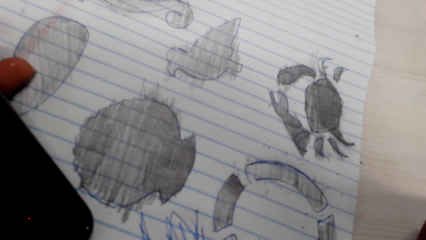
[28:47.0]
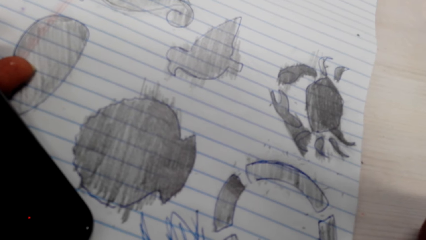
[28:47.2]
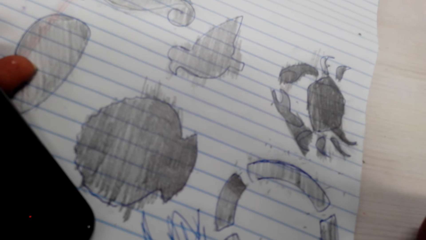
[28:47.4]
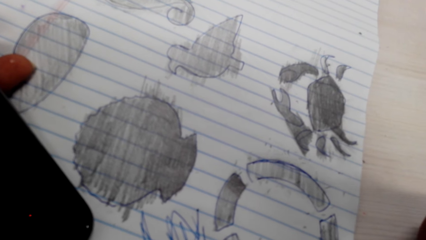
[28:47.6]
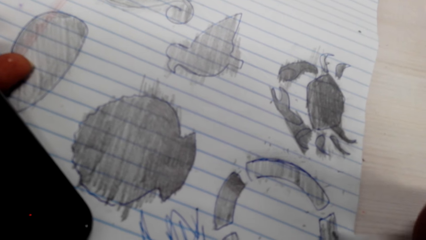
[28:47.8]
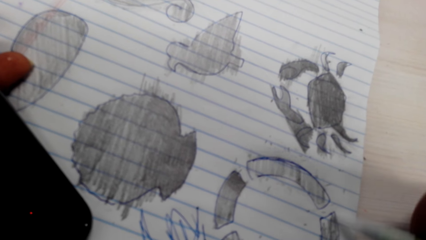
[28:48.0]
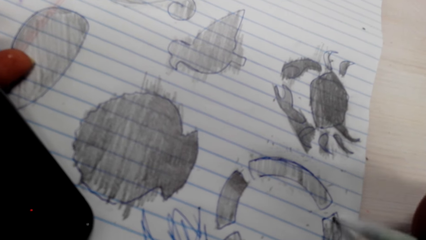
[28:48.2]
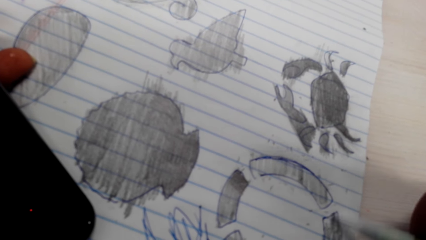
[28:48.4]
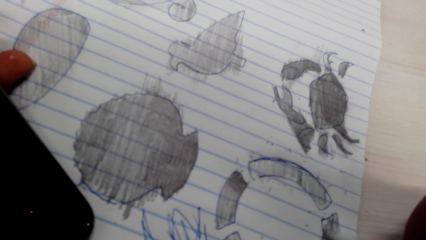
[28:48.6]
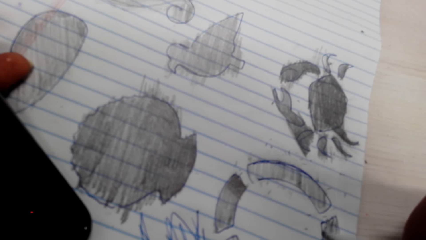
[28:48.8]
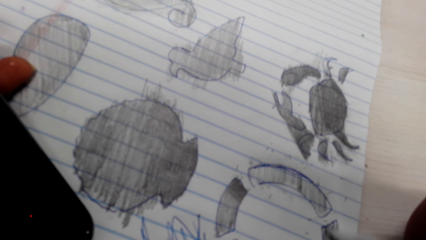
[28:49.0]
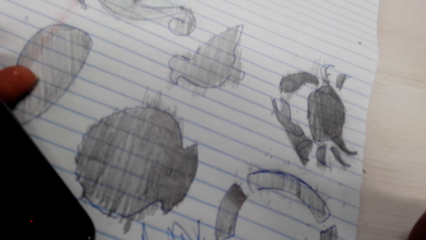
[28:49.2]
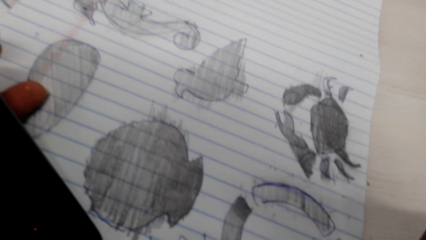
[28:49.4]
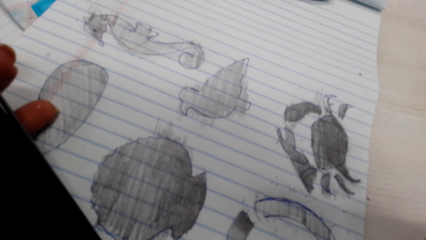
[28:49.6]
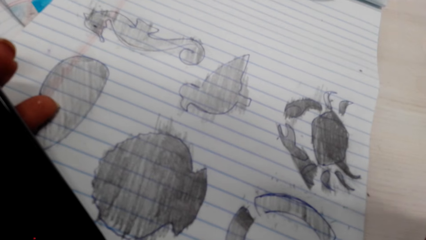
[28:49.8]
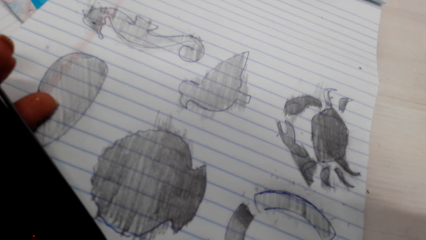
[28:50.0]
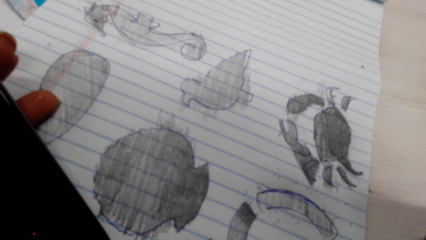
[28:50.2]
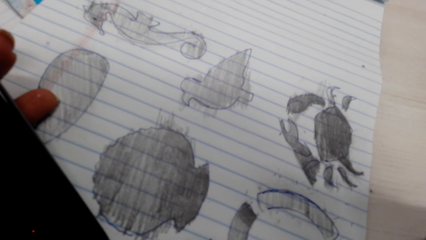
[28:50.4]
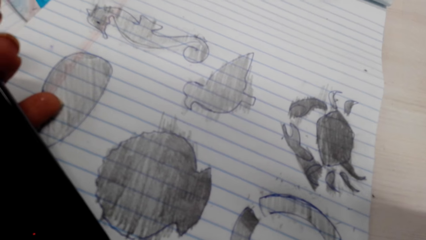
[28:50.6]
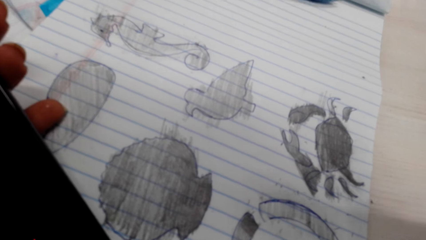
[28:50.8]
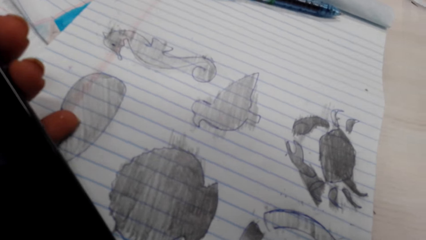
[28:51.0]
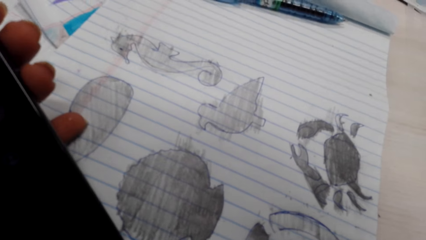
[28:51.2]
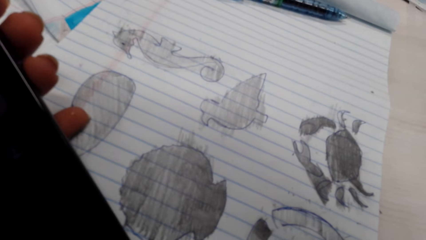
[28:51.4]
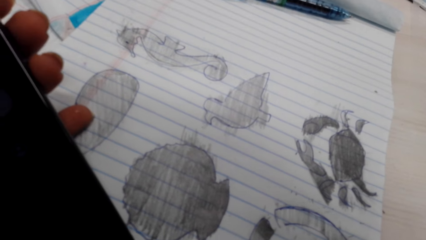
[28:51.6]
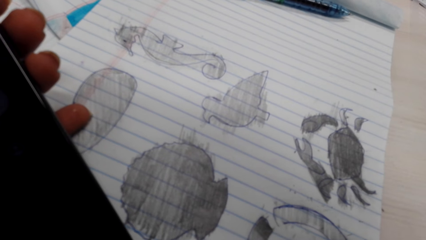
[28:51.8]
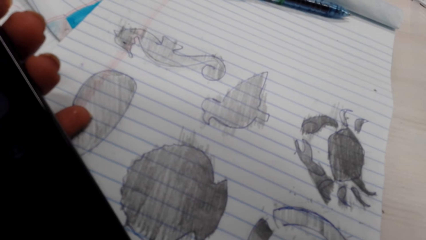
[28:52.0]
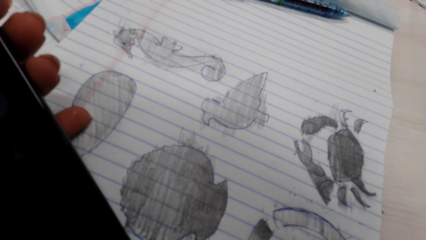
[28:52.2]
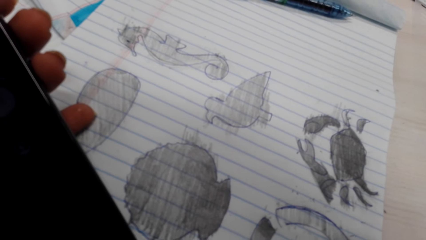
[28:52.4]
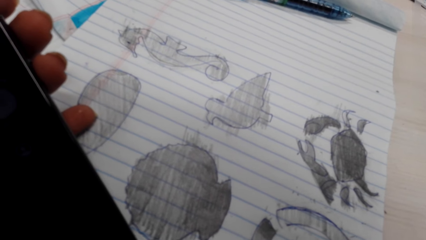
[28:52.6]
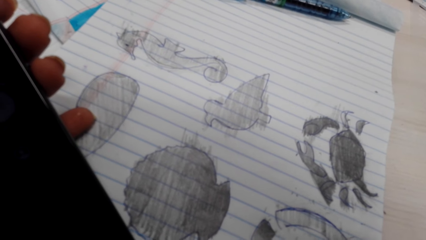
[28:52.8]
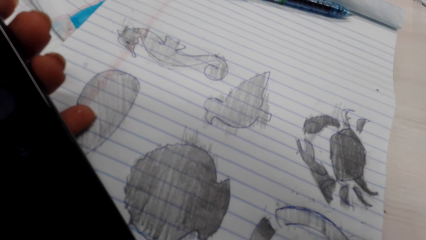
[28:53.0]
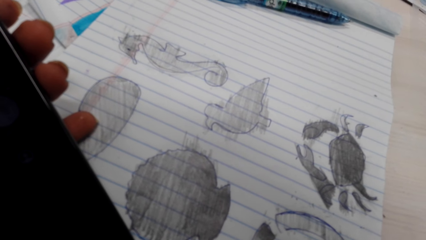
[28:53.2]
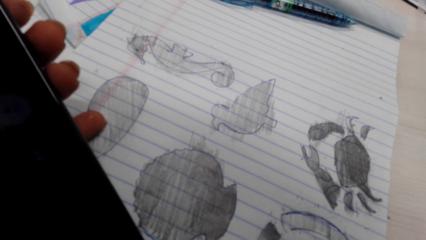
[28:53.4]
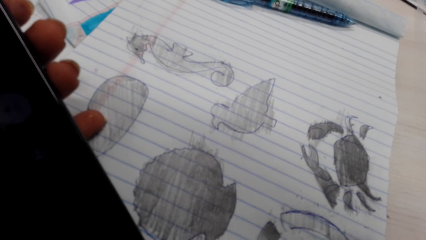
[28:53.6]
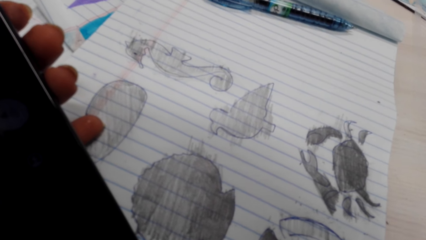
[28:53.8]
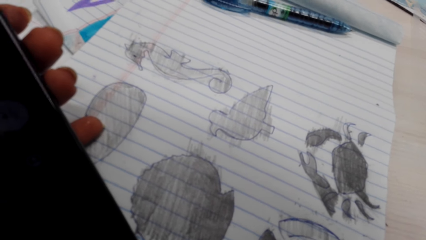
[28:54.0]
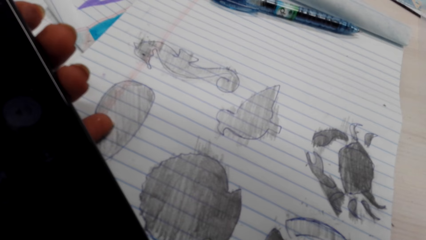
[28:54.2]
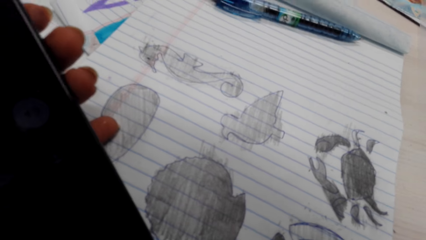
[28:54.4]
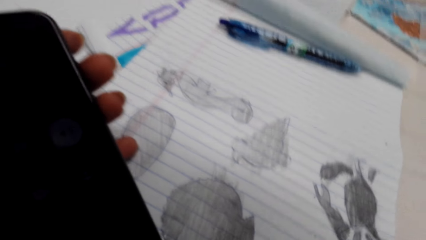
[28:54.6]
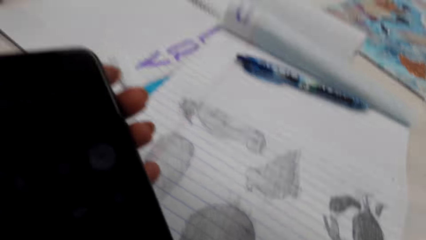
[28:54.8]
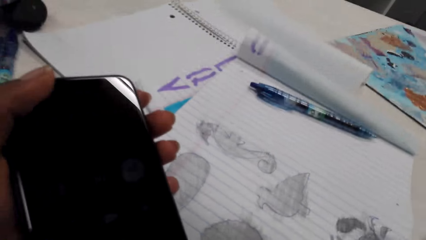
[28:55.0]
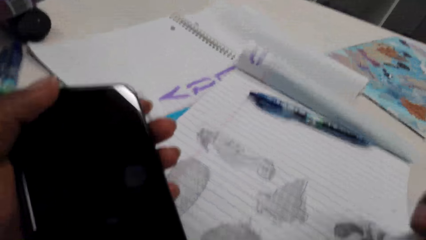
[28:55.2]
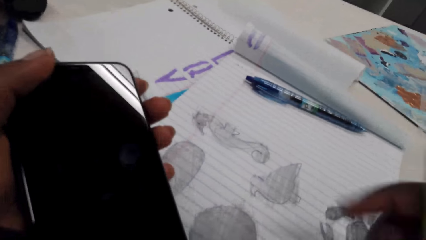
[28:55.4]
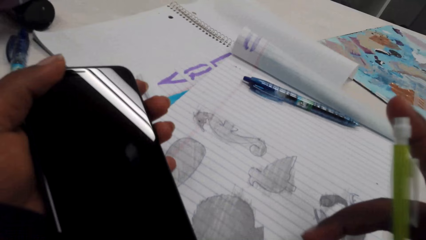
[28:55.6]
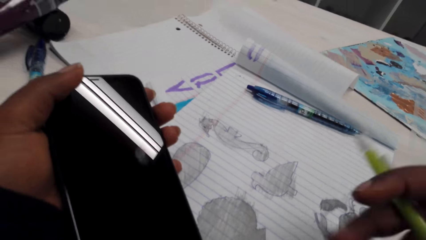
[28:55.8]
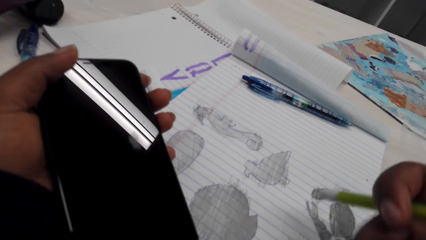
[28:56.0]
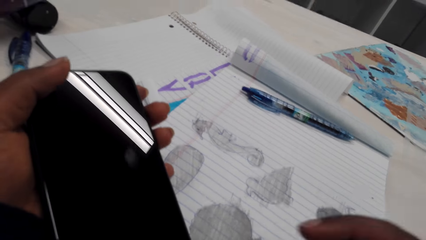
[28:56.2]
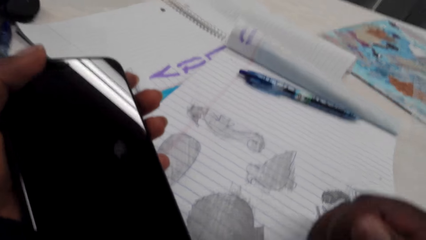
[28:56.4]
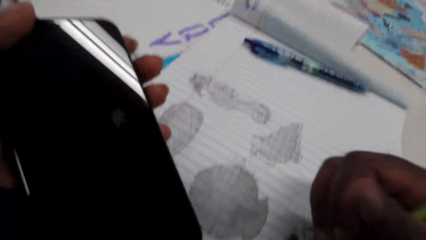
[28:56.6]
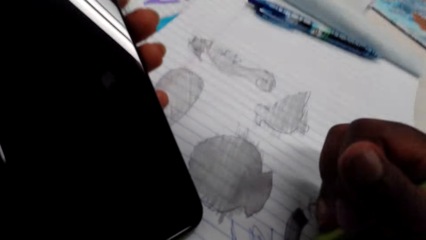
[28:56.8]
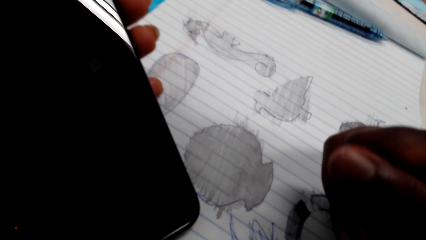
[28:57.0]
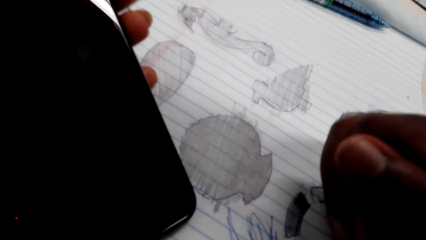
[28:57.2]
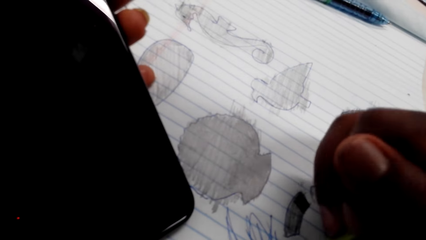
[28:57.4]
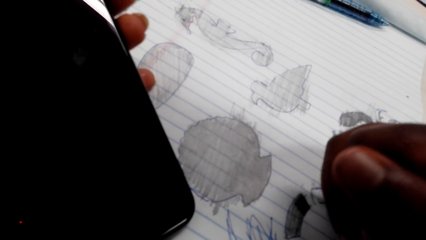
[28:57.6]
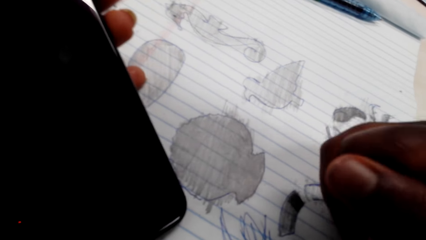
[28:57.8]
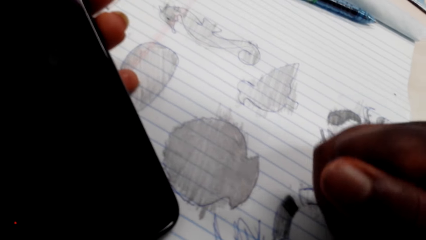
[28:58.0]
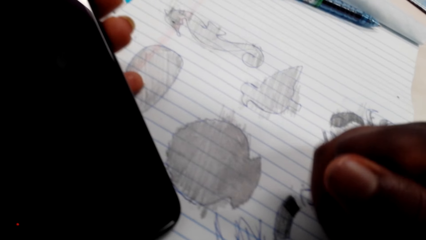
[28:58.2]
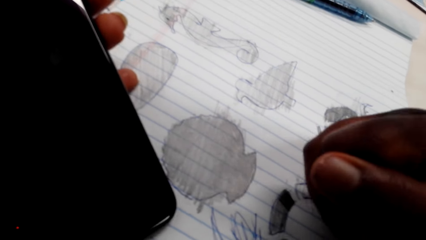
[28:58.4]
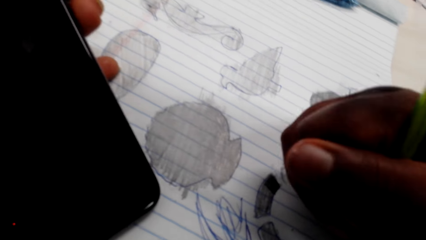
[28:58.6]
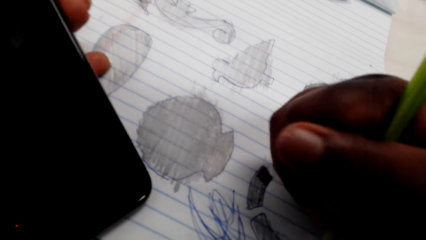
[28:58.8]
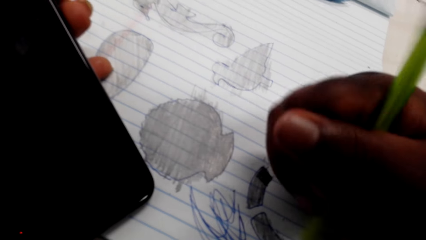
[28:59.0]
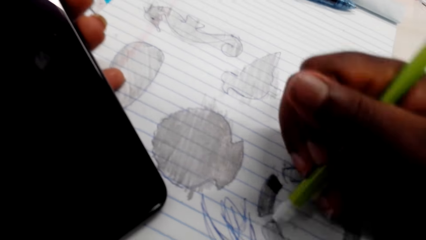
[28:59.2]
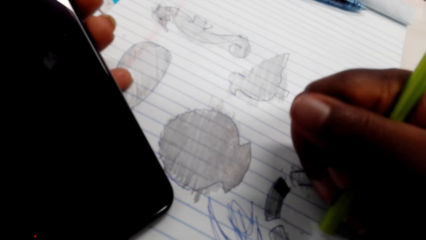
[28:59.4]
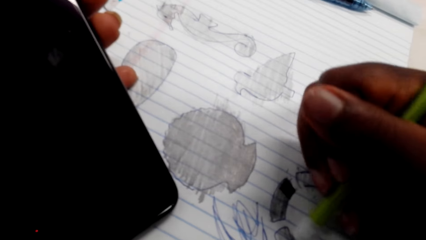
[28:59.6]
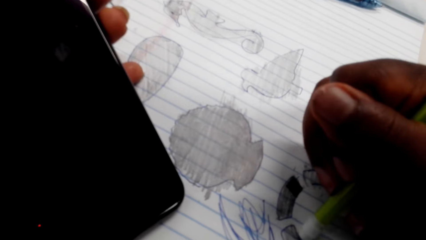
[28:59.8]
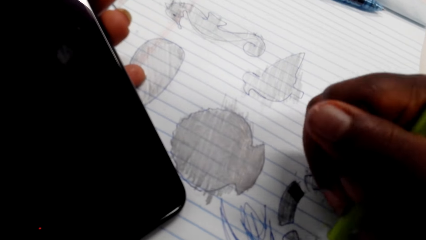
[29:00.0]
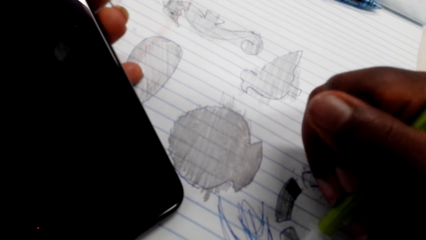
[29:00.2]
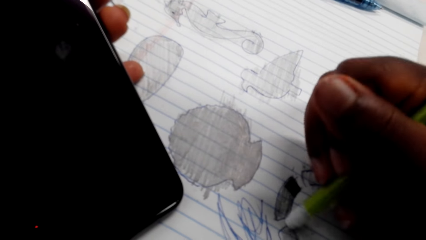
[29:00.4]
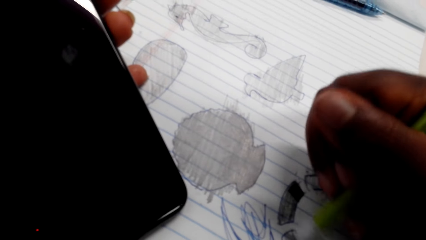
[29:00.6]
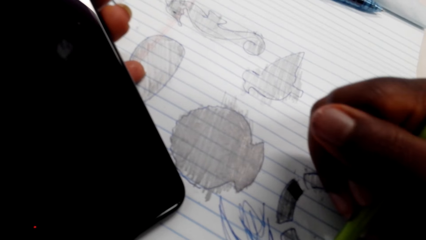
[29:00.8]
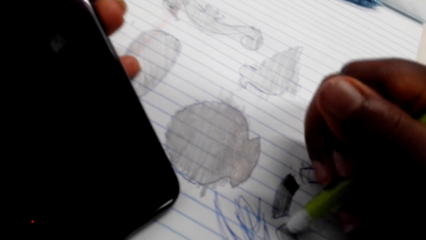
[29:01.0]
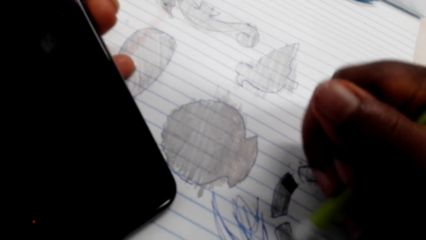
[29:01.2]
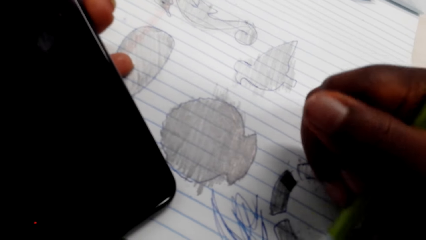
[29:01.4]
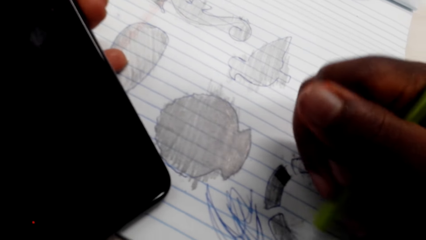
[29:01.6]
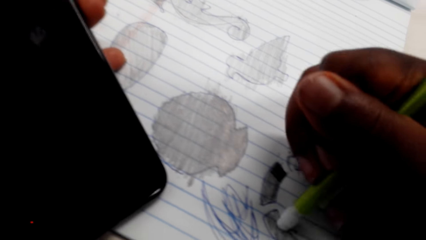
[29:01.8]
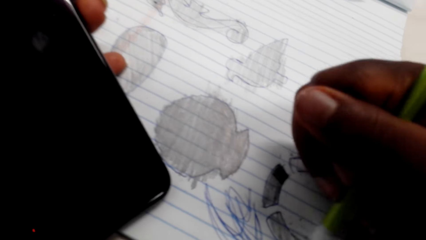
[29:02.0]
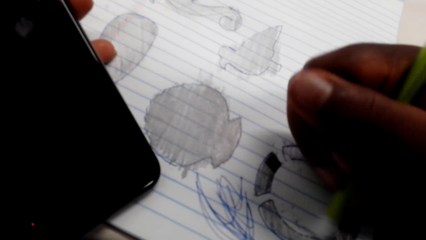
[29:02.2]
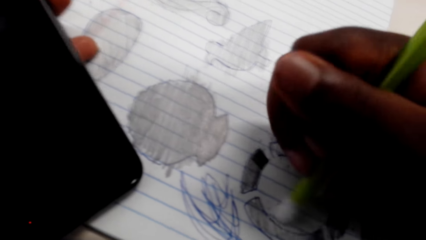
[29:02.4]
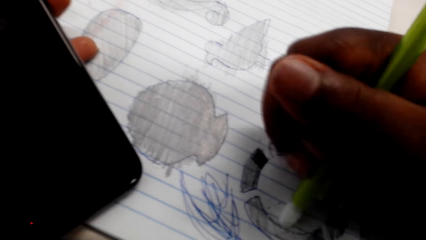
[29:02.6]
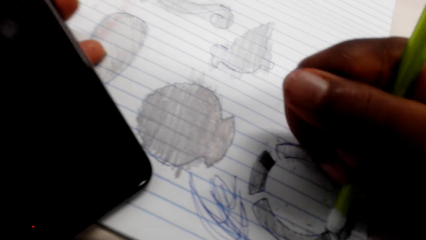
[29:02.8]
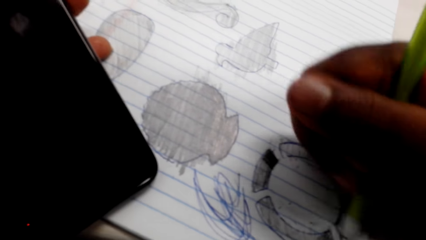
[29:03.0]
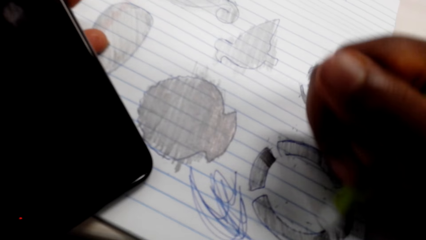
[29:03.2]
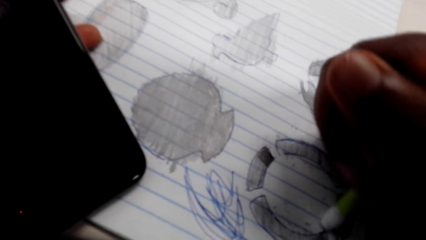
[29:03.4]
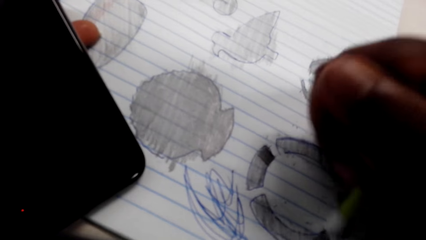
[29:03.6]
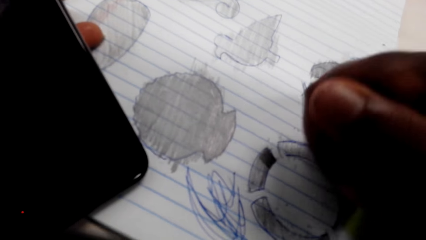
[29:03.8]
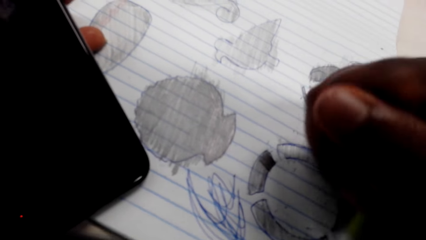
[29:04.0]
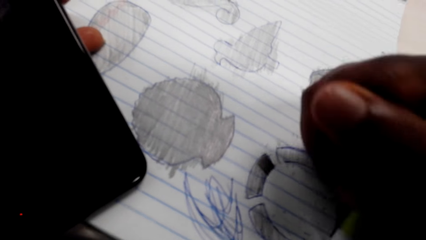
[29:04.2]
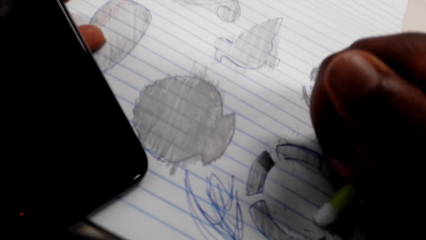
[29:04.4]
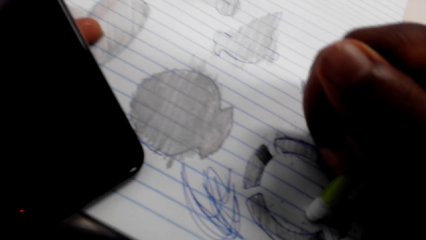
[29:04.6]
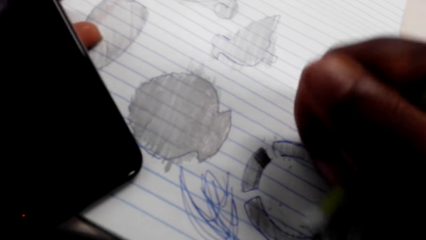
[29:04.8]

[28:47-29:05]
The camera wearer looks at the diagrams. They color on a picture with the pencil. They adjust the pencil. They rub on the book with the pencil rubber.
